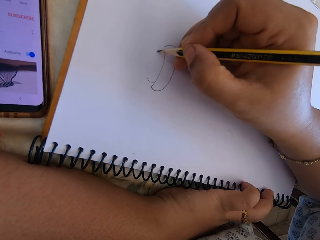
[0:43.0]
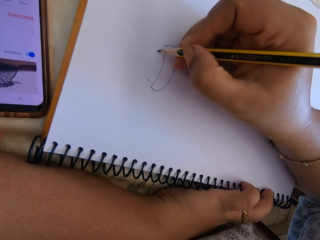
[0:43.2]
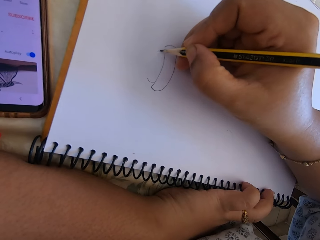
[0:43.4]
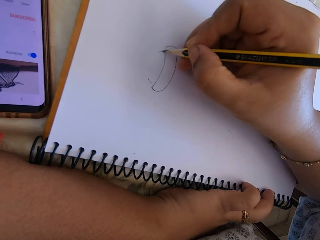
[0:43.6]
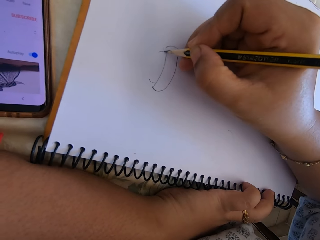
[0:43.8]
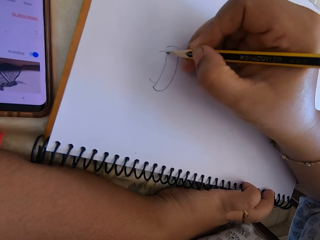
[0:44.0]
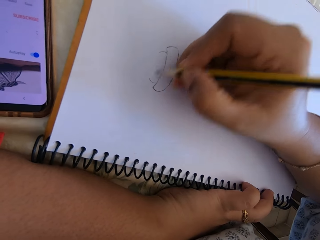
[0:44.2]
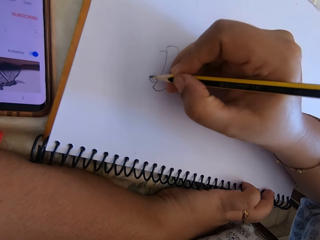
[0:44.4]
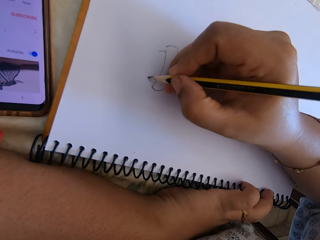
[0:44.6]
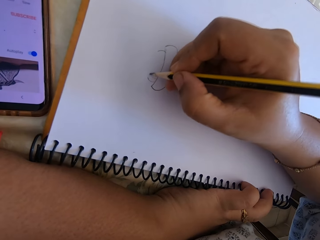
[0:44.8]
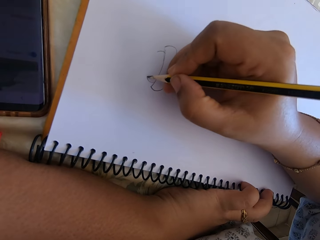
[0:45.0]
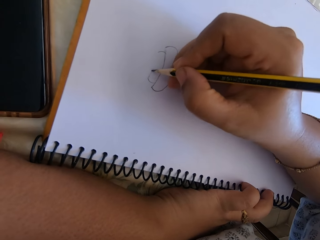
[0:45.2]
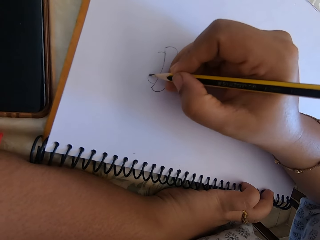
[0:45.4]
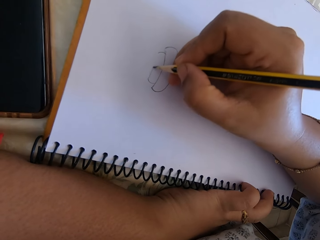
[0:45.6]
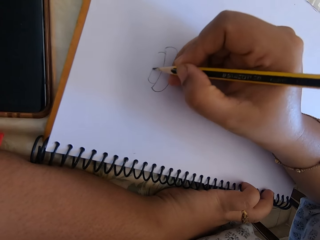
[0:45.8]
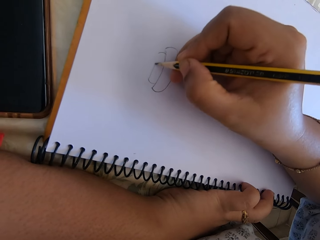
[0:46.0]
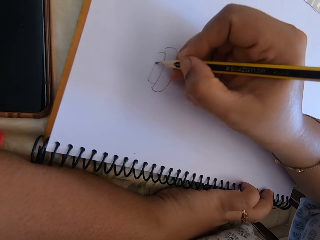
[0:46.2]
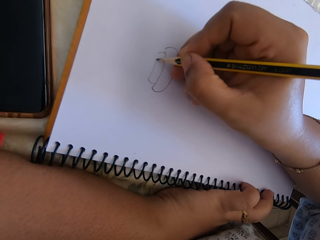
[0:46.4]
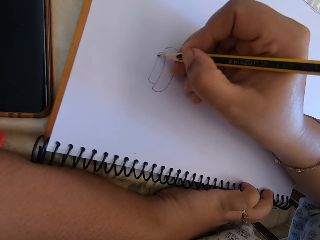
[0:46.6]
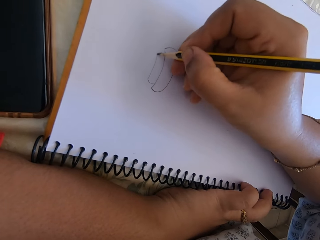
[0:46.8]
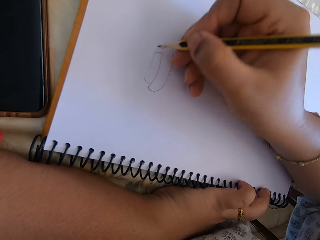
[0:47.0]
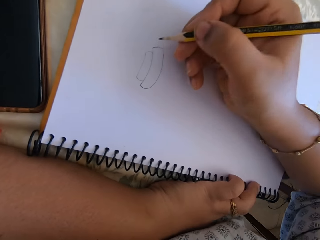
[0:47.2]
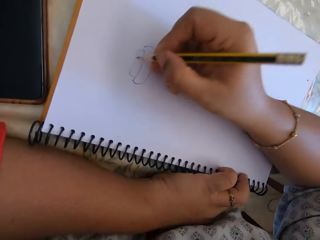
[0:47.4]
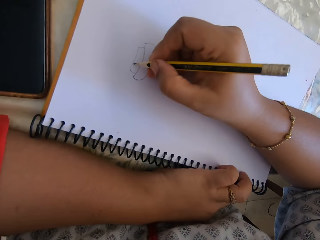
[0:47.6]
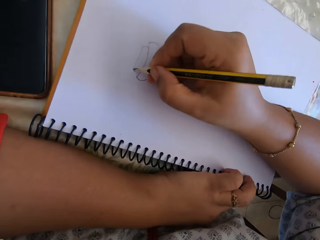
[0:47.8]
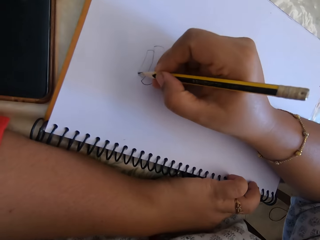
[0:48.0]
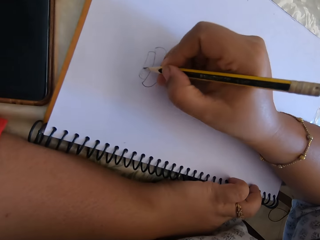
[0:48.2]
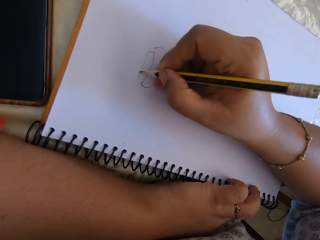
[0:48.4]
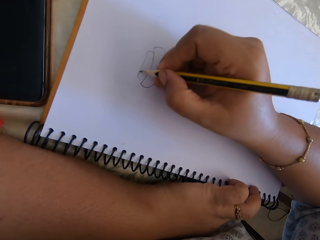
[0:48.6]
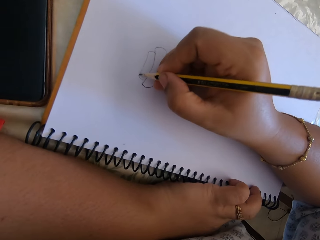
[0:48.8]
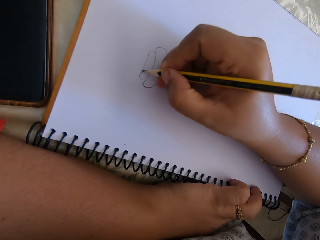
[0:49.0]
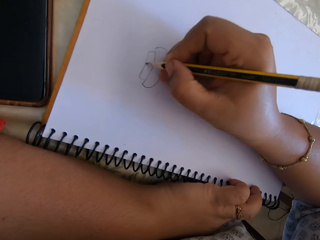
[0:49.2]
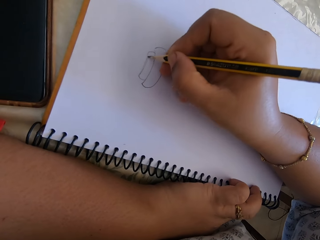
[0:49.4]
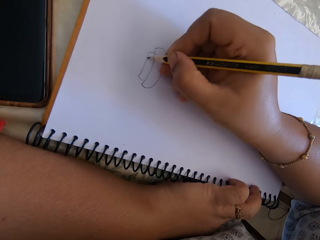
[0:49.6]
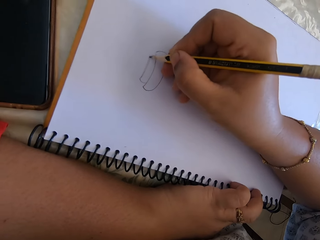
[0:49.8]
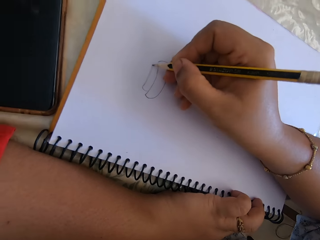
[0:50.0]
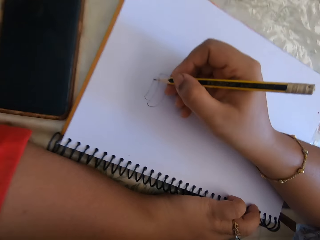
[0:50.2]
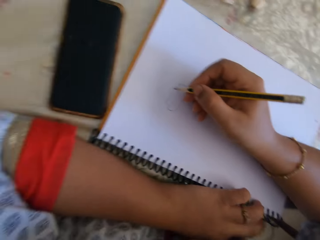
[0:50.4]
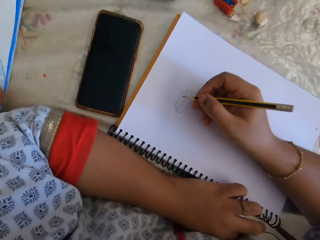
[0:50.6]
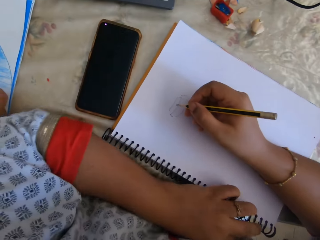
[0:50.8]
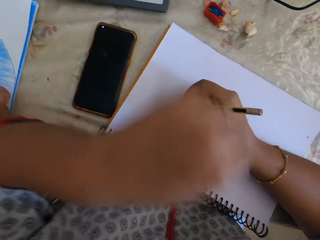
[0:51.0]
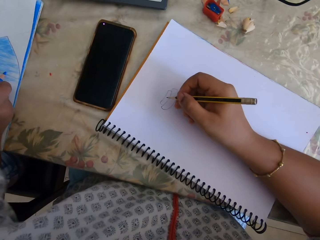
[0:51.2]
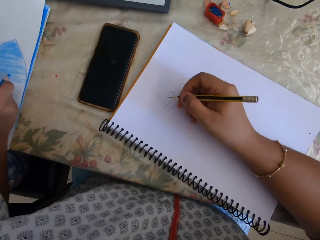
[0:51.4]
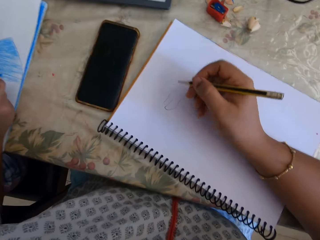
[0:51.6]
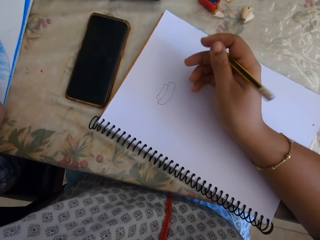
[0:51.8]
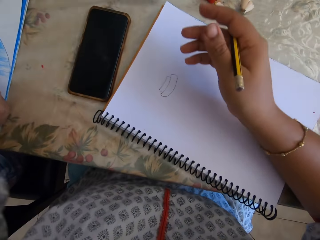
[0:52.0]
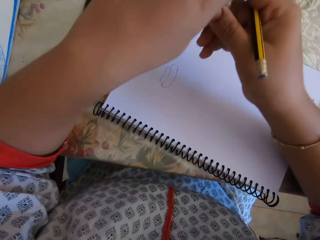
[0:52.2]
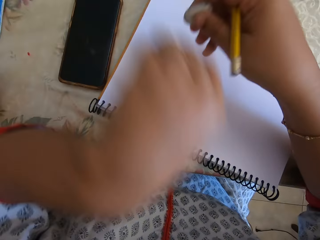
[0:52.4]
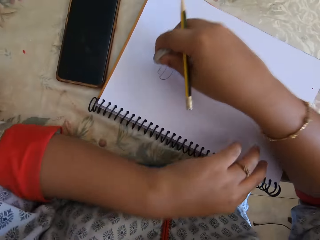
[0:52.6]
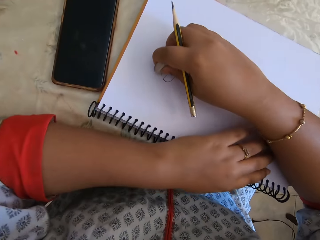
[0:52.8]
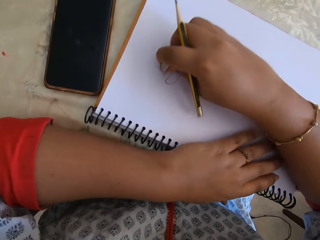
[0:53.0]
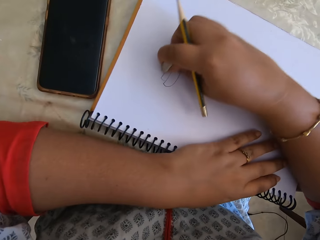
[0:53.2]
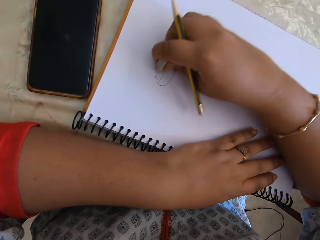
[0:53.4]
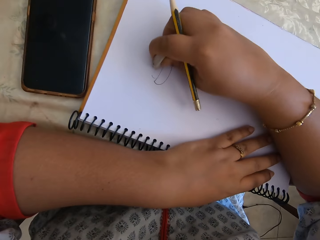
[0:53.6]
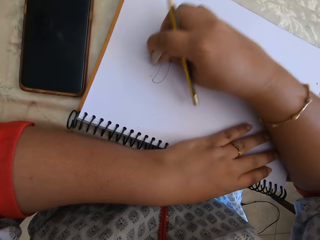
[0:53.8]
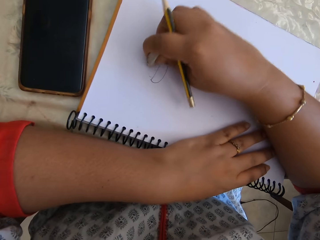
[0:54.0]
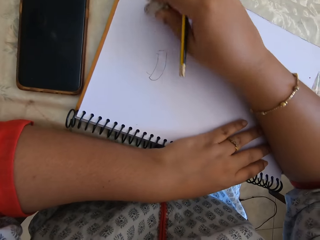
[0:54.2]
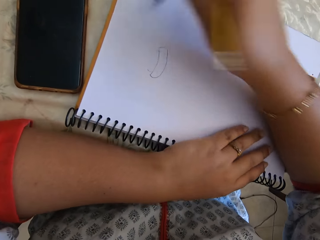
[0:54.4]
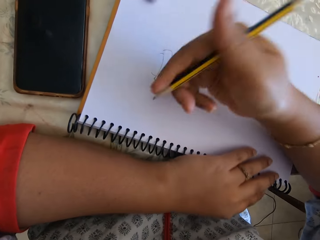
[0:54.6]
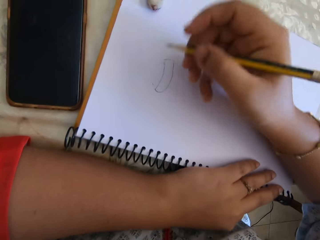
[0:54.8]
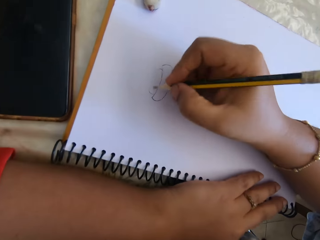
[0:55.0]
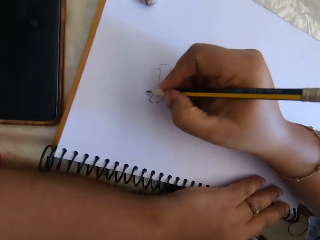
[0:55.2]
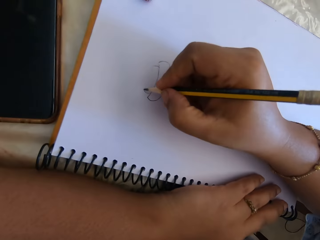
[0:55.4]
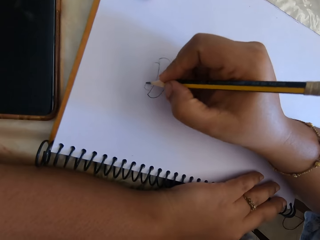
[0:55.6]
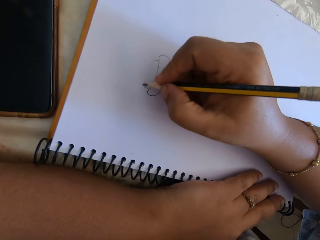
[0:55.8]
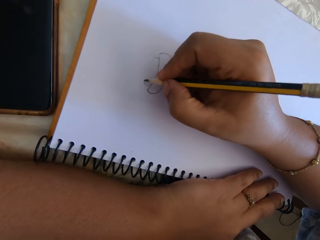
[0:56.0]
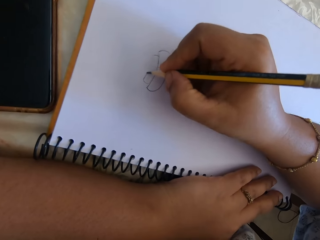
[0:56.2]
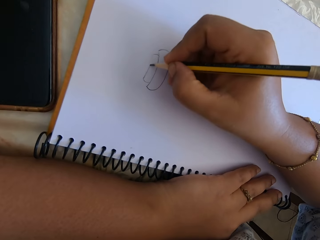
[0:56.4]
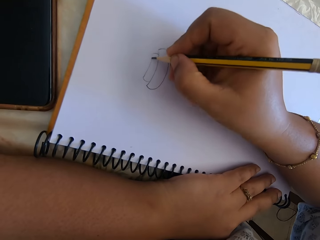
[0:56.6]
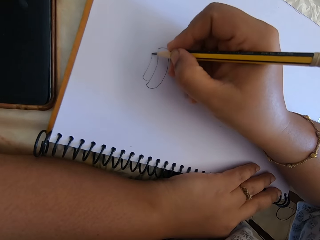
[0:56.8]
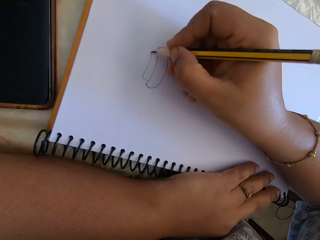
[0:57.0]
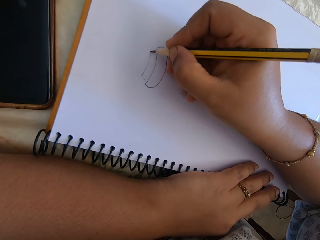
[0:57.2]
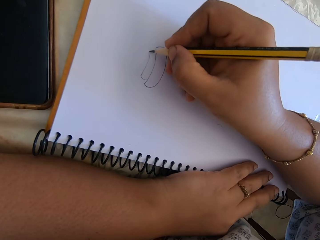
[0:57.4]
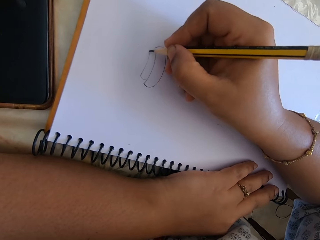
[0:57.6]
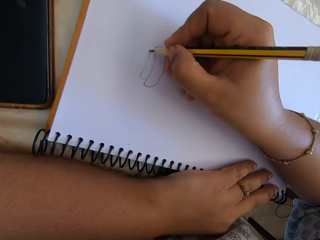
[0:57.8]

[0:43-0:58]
The camera wearer picks up a rubber. They rub the drawing on a book. They put the rubber away. They draw on the book.

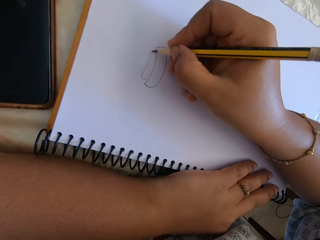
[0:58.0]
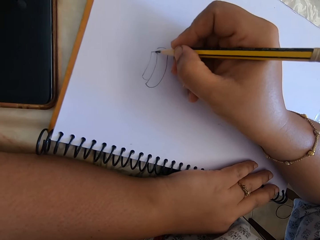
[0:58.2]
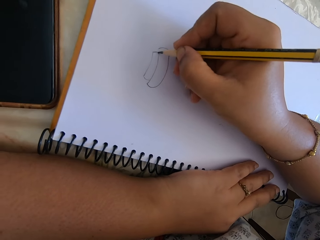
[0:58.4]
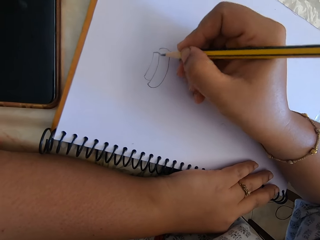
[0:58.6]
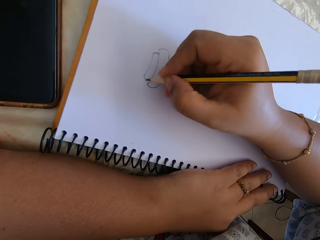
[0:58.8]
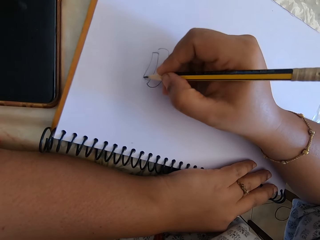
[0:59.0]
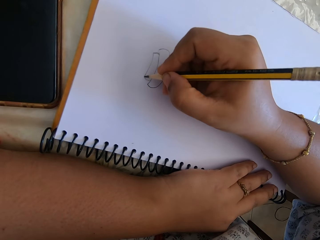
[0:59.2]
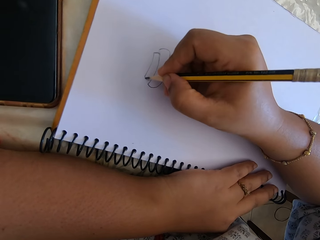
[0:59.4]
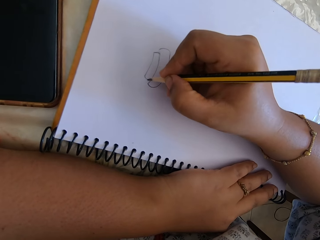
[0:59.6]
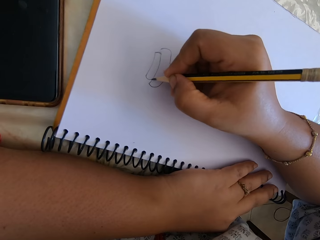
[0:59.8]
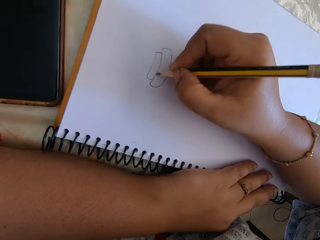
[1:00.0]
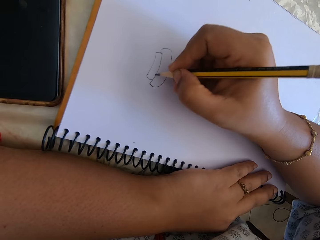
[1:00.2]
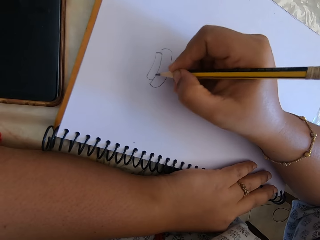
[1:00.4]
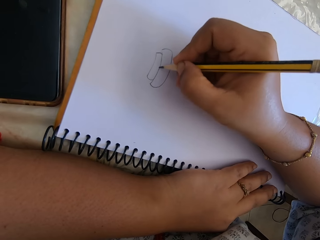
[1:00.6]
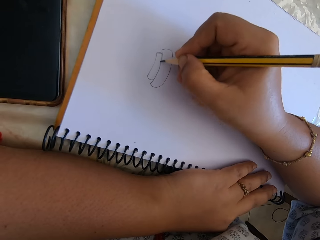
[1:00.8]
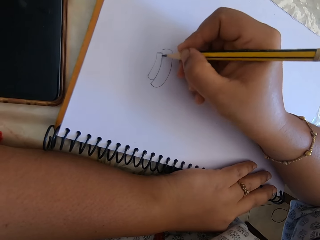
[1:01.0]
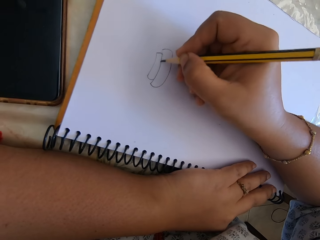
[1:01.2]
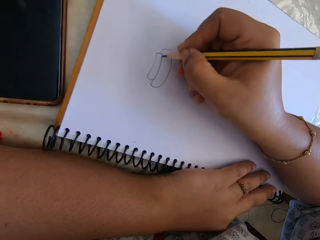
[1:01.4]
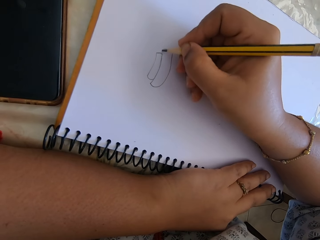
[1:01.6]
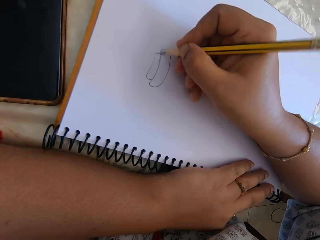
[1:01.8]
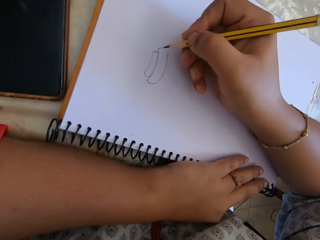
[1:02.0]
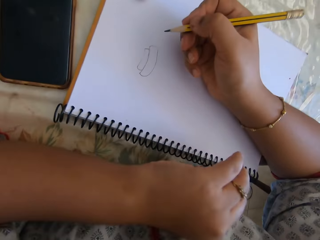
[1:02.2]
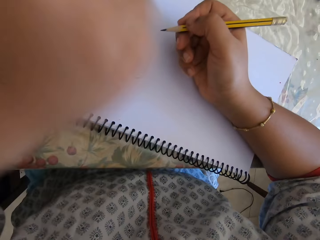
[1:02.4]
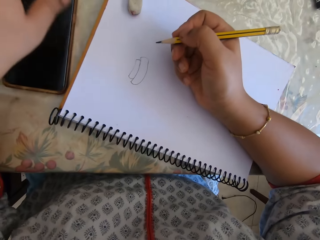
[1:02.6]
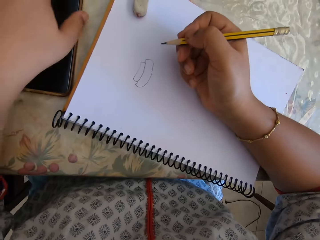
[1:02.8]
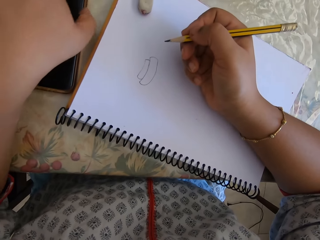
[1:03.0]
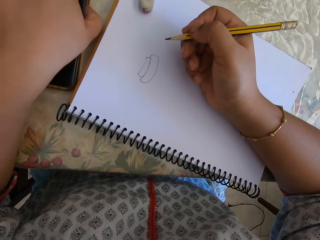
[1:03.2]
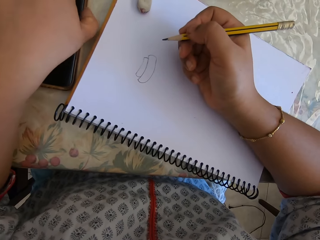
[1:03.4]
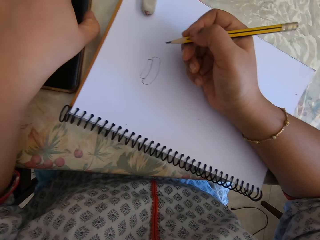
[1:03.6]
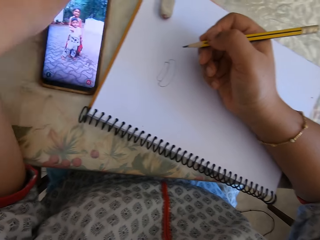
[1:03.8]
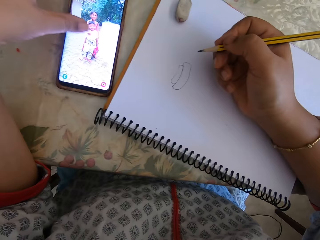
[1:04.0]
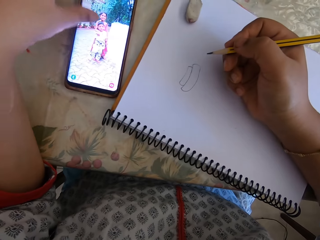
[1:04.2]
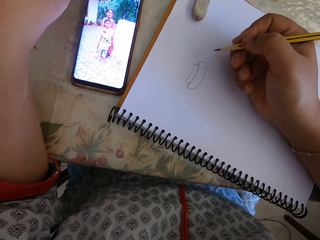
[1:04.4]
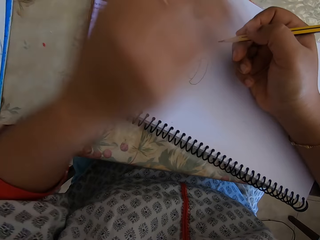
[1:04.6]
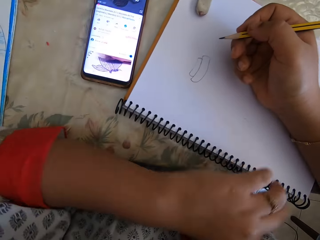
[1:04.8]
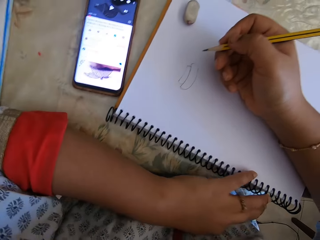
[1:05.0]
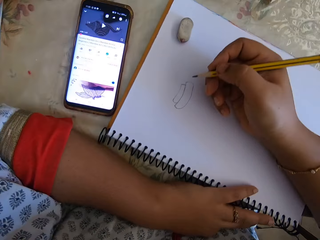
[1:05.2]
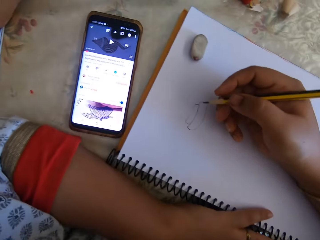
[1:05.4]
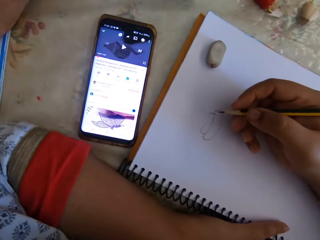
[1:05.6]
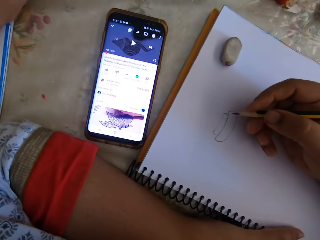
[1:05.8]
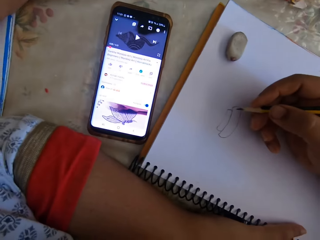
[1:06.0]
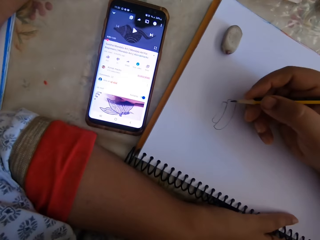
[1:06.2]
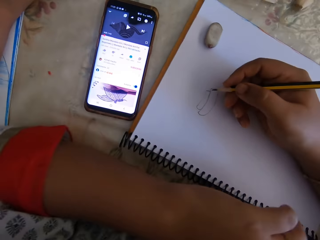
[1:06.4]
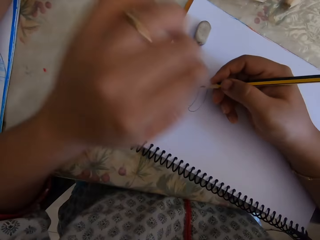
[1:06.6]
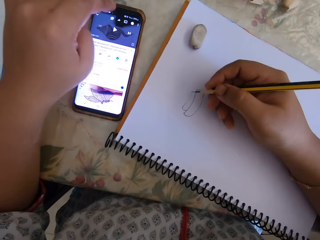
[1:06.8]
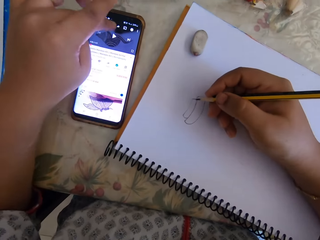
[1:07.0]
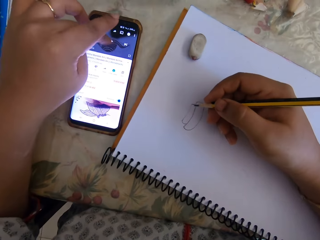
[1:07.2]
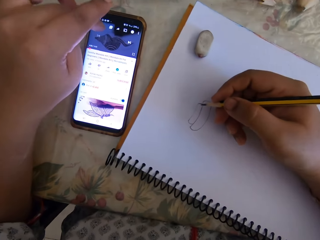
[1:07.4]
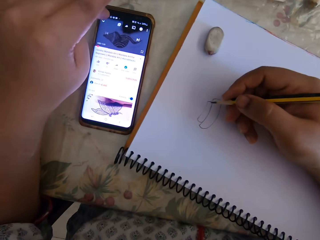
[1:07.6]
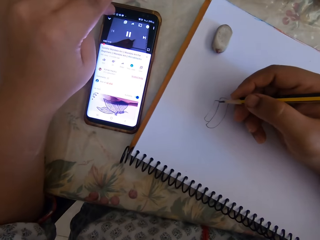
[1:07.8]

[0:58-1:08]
The camera wearer presses the phone.
